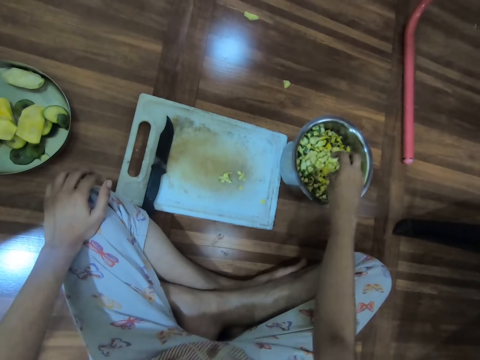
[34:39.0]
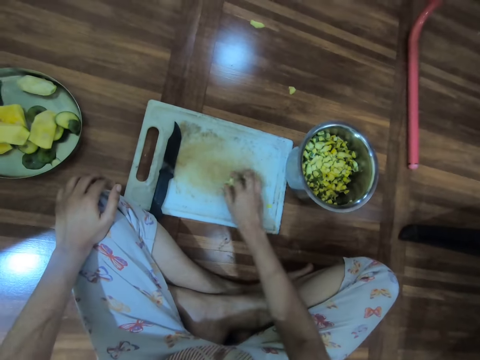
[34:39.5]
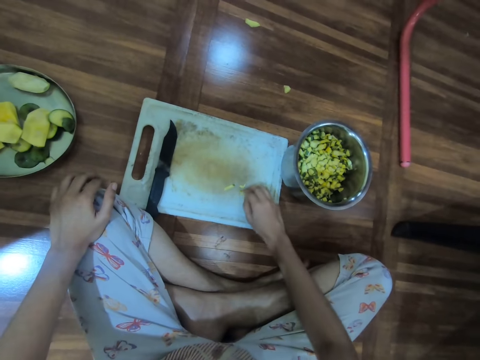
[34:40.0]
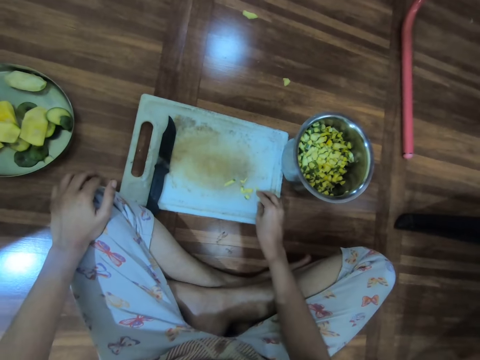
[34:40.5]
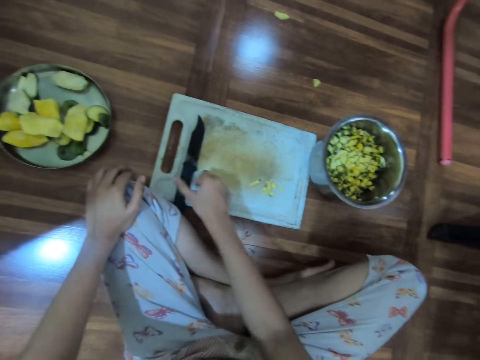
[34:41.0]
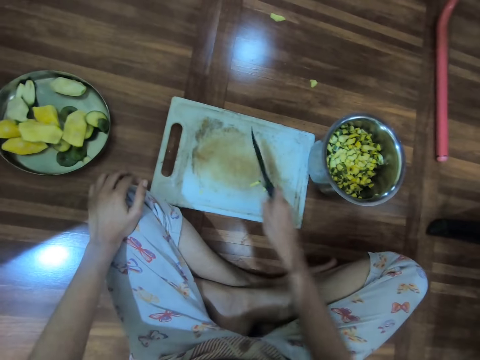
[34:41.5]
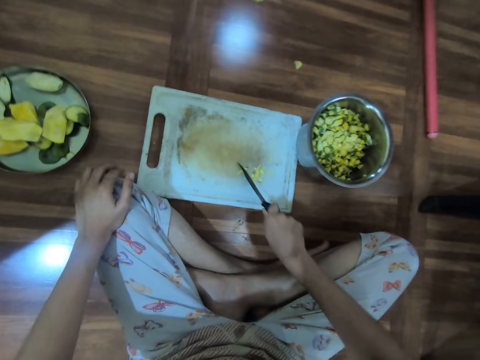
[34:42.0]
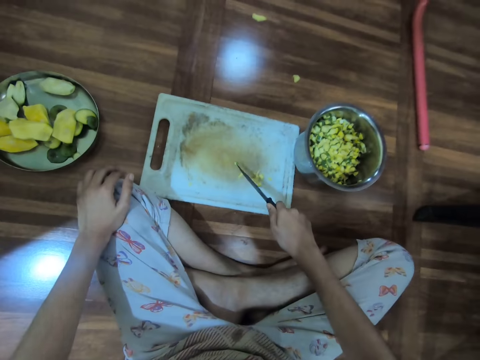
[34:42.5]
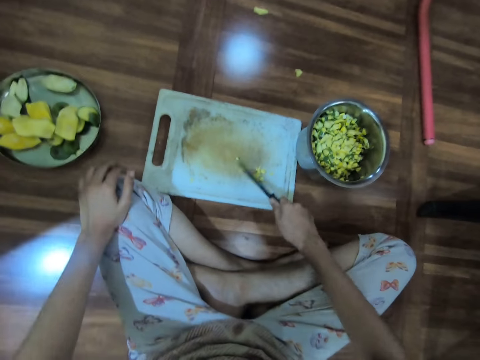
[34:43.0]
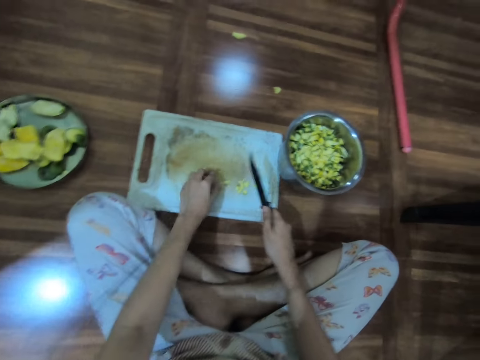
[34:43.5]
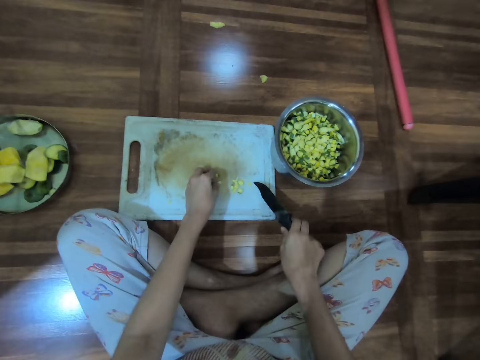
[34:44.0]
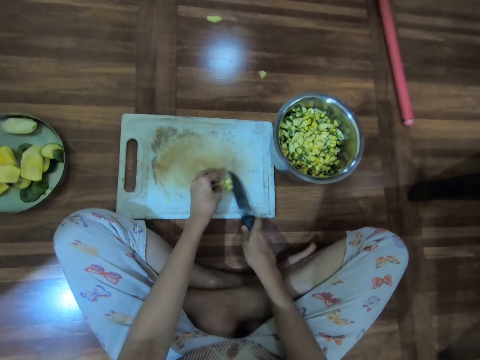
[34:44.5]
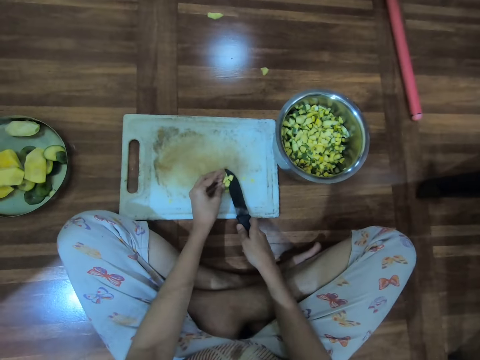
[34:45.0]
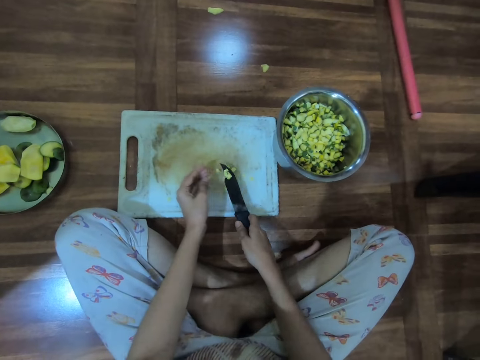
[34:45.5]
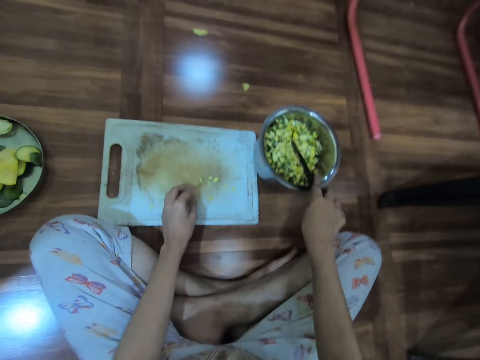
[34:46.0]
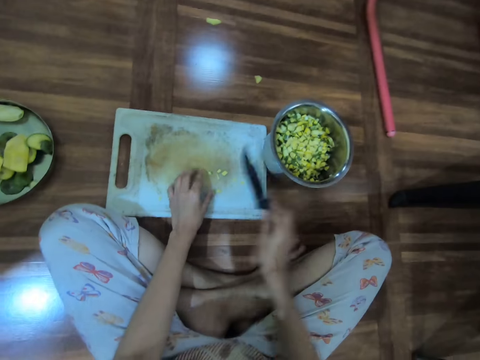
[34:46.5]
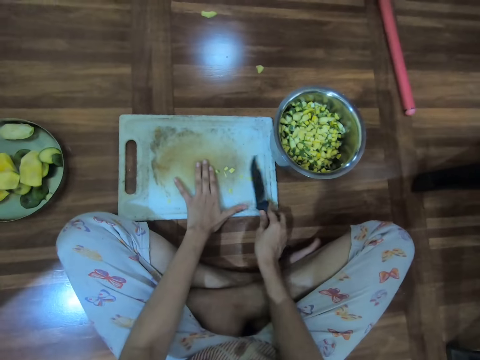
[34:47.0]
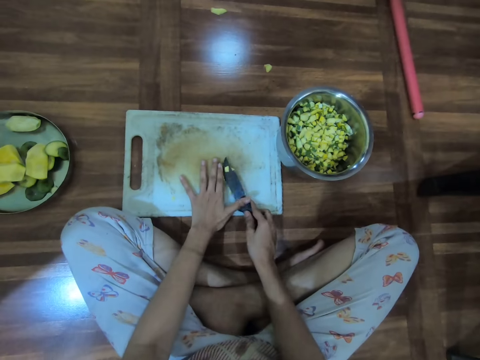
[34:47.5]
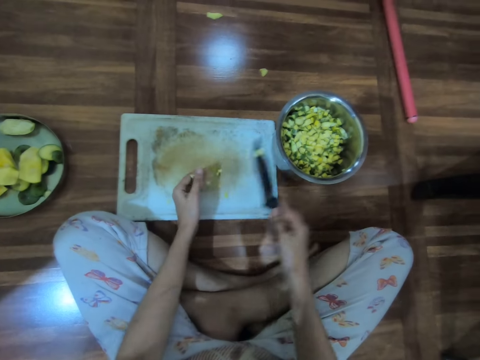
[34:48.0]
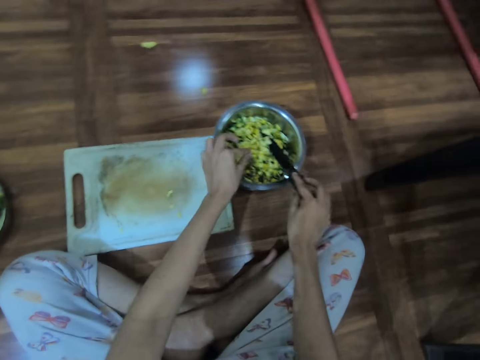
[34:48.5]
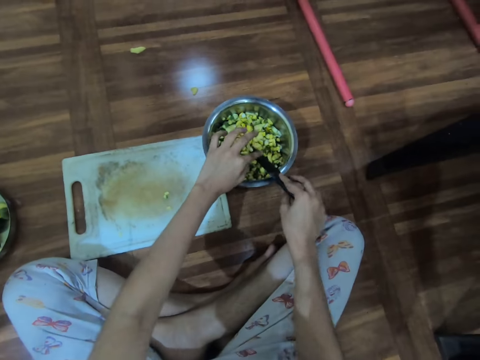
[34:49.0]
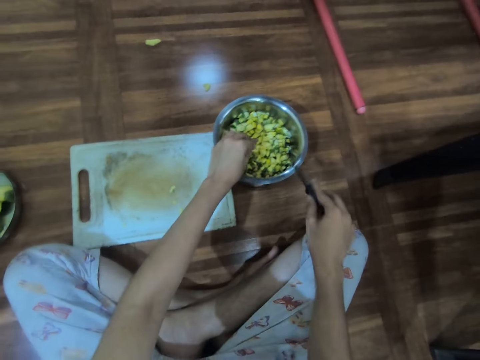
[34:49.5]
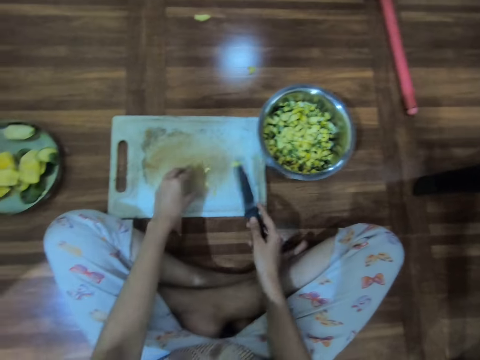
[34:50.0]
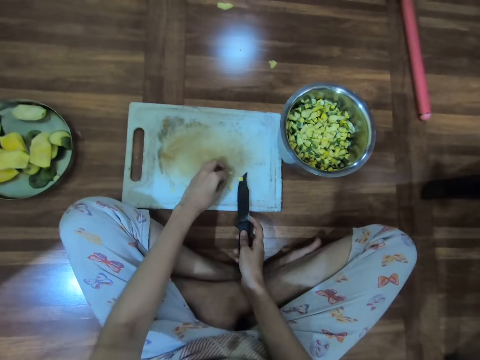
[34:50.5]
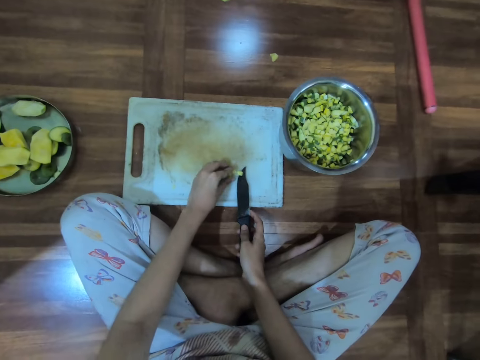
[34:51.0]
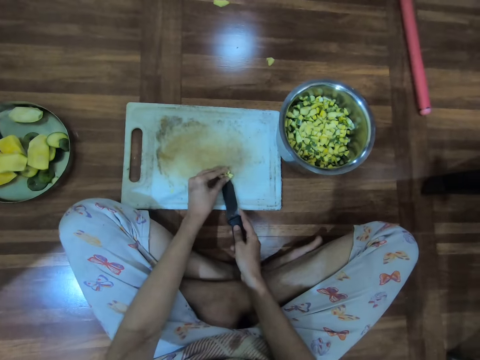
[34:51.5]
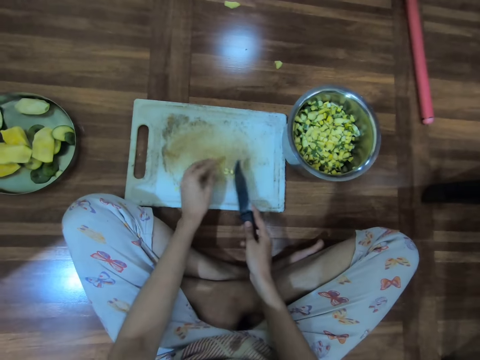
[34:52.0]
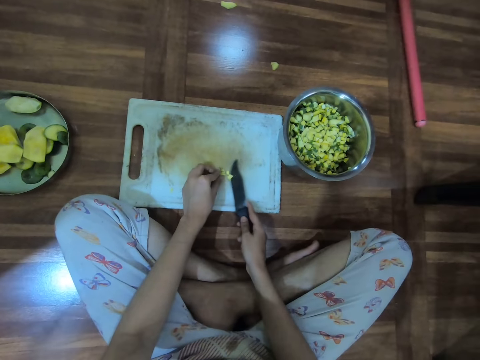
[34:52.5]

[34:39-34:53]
The camera wearer adjusts the pieces of mango on the chopping board with her right hand. She picks up the knife from the chopping board with her right hand. She cuts the pieces of mango on the chopping board with the knife in her right hand. She packs the pieces of mango from the chopping board onto the knife in her right hand with her left hand. She drops the pieces of mango in the bowl on the floor with the knife in her right hand. She packs the pieces of mango from the chopping board onto the knife in her right hand with her left hand. She drops the pieces of mango in the bowl on the floor with the knife in her right hand. She slides the pieces of mango from the knife in her right hand onto the chopping board with her left hand. She packs the pieces of mango from the chopping board onto the knife in her right hand with her left hand.

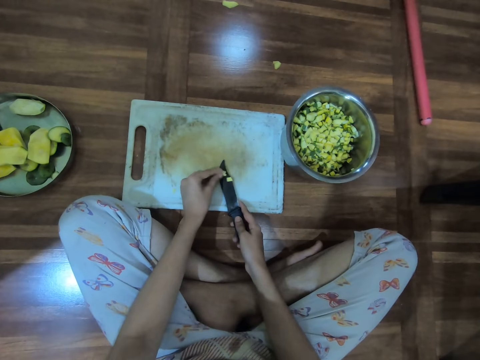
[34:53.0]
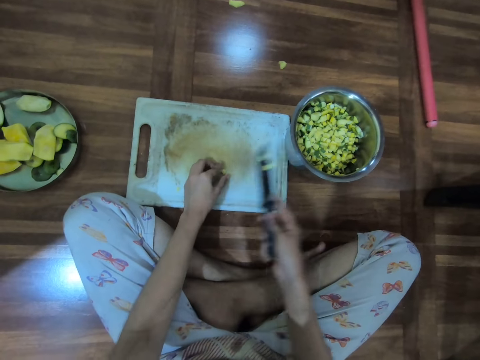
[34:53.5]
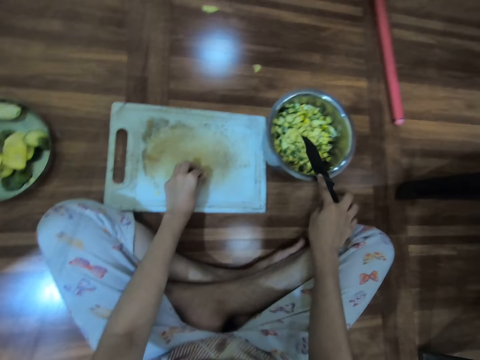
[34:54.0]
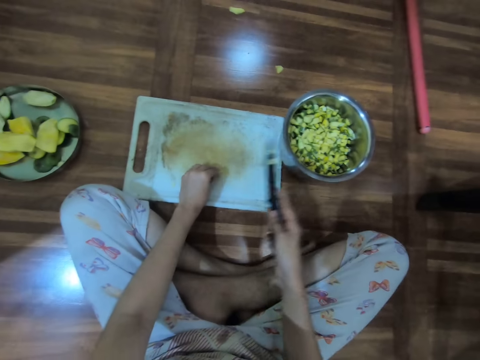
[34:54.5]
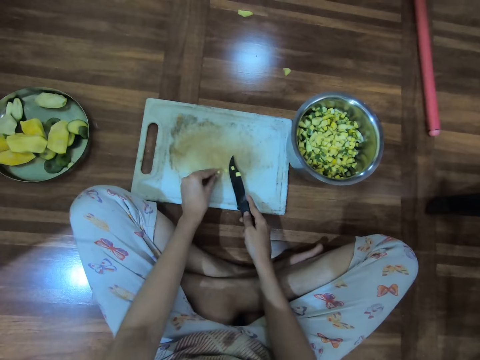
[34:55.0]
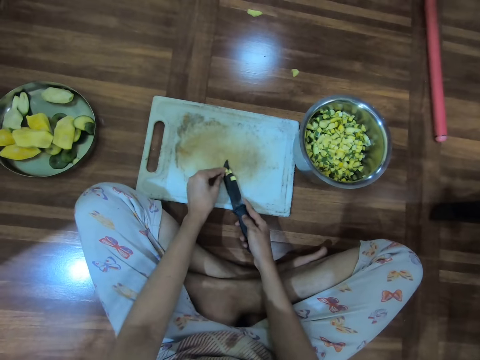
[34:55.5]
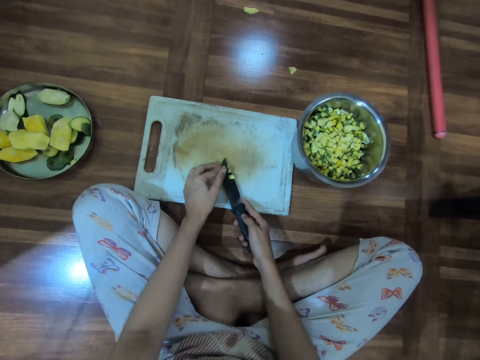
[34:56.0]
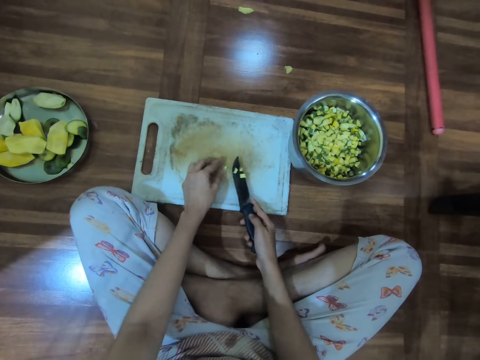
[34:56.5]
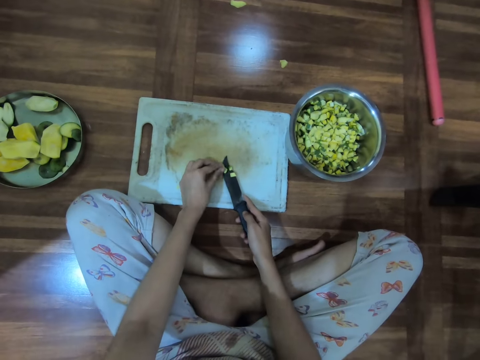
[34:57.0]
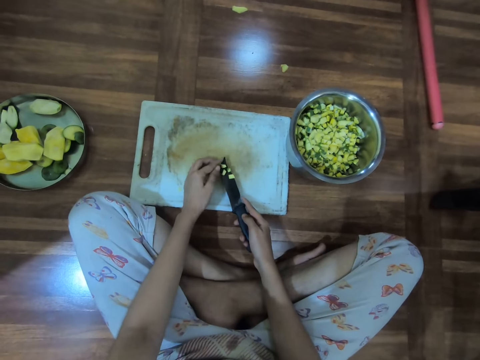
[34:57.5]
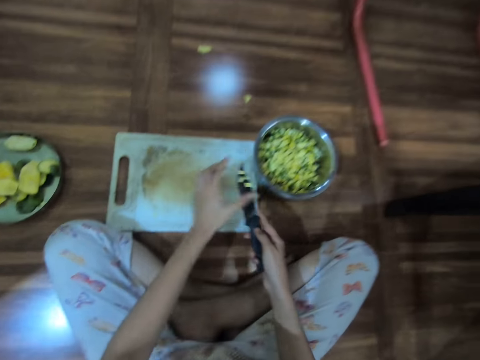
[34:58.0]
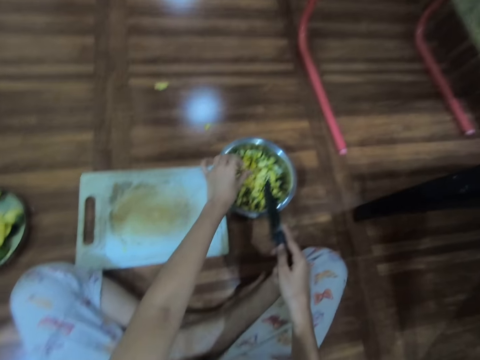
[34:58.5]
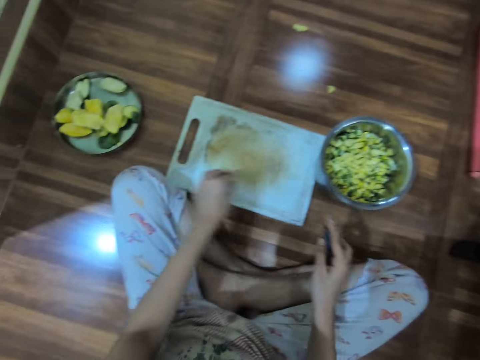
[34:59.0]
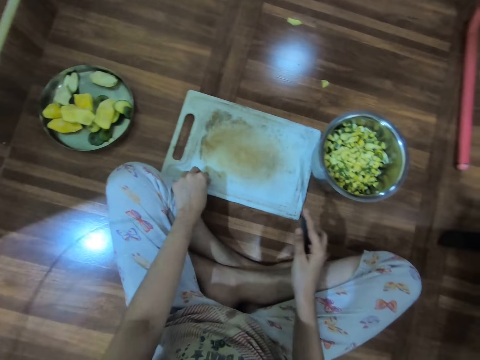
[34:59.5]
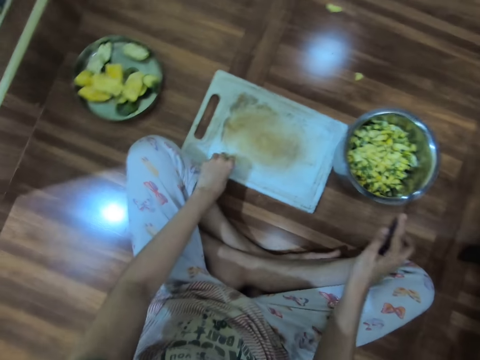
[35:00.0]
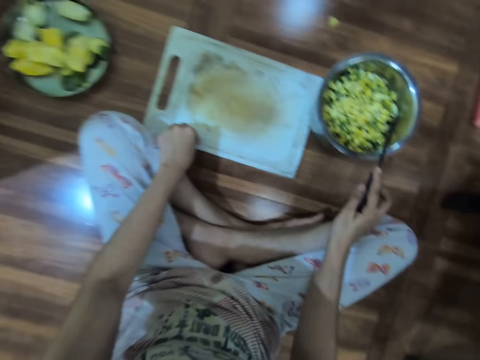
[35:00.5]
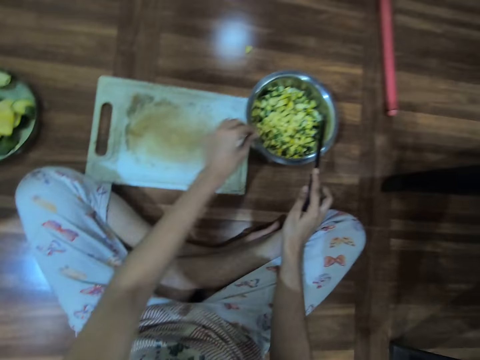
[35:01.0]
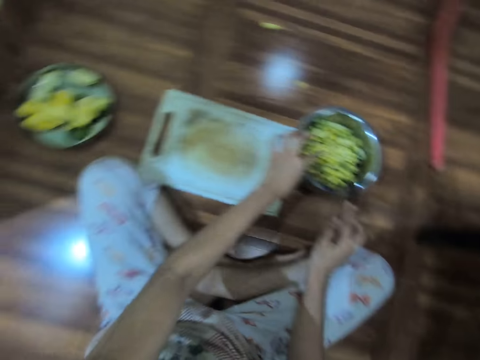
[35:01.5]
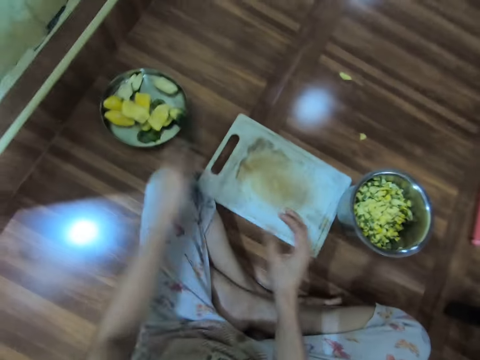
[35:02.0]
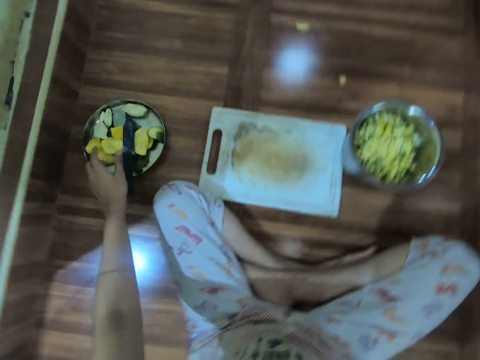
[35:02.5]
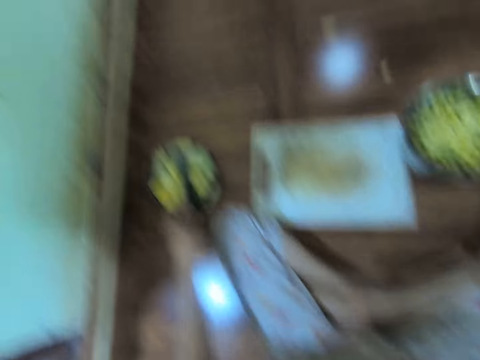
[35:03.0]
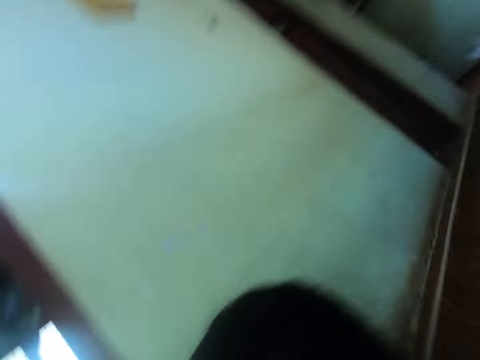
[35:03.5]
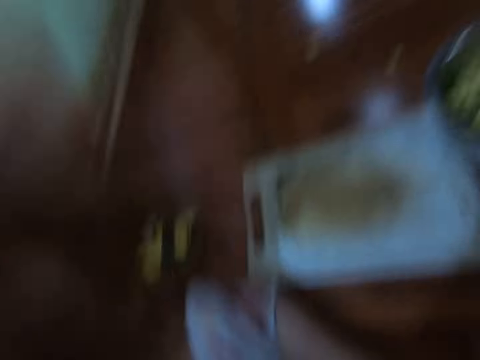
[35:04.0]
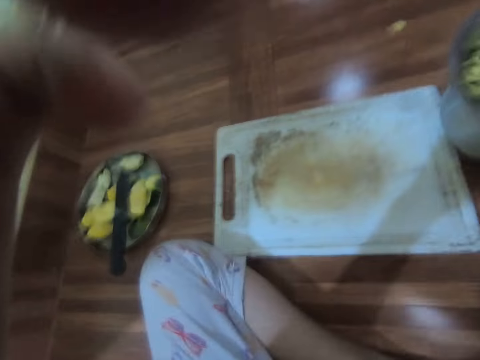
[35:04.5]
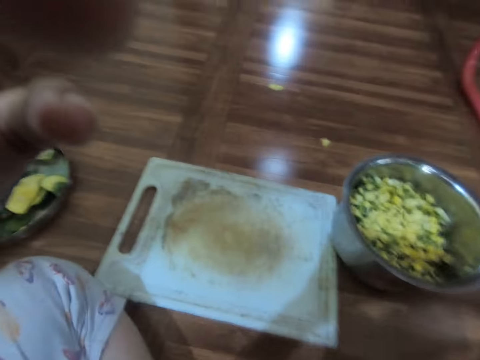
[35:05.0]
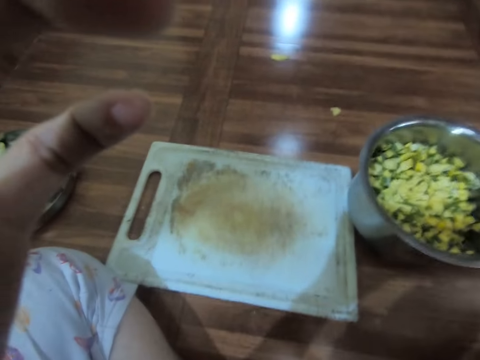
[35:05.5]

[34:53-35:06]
The camera wearer drops the pieces of mango in the bowl on the floor with the knife in her right hand. She picks up the pieces of mango from the chopping board with her left hand. She packs the pieces of mango from the chopping board onto the knife in her right hand with her left hand. She picks up the pieces of mango from the chopping board onto the knife in her right hand with her left hand. She slides the pieces of mango from the knife in her right hand onto the chopping board with her left hand. She picks up the pieces of mango from the chopping board with her left hand. She drops the pieces of mango in the bowl on the floor with the knife in her right hand. She passes the knife from her left hand to her right hand. She drops the knife on the tray on the floor with her left hand. She touches the camera.
